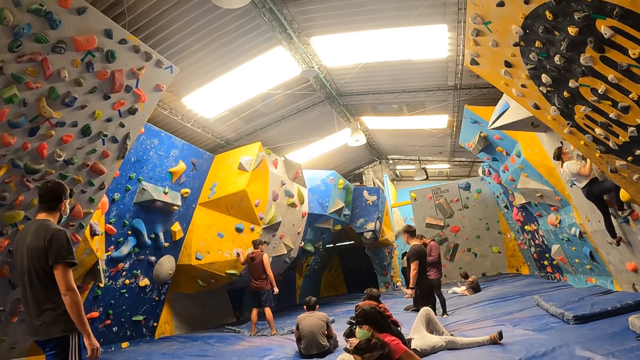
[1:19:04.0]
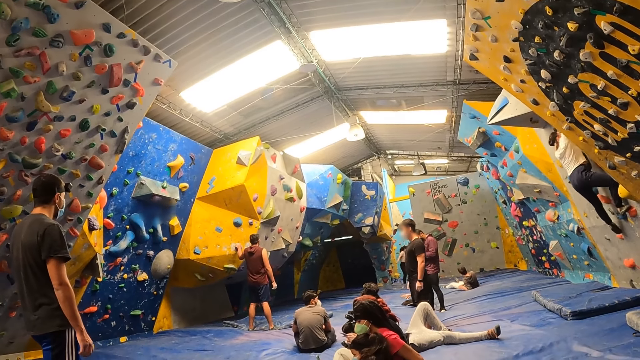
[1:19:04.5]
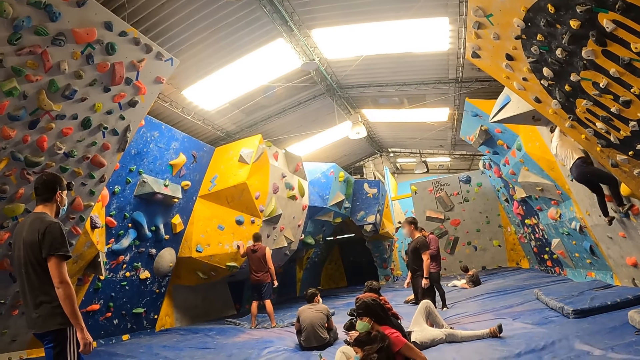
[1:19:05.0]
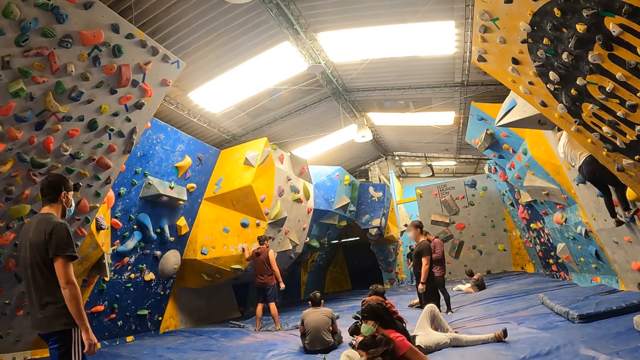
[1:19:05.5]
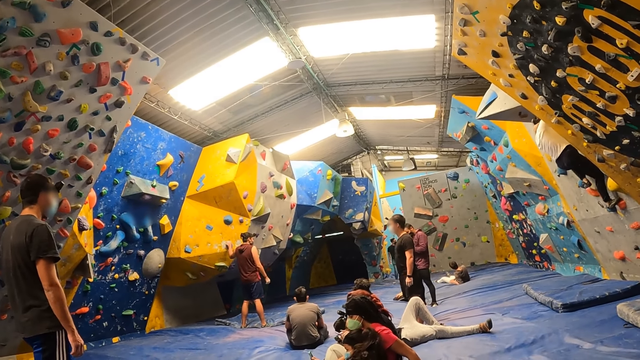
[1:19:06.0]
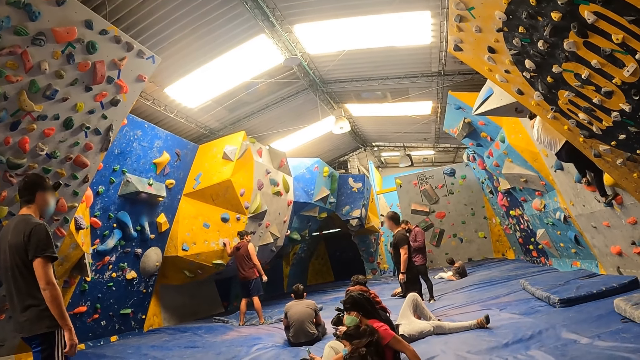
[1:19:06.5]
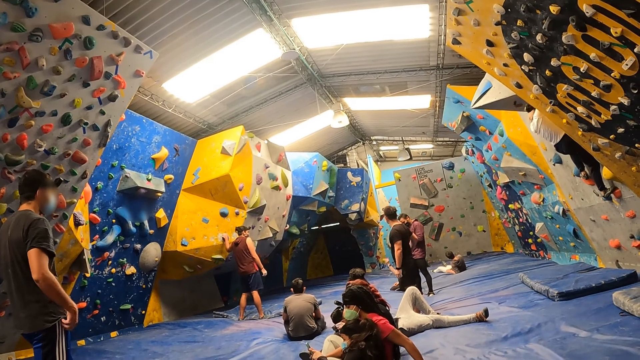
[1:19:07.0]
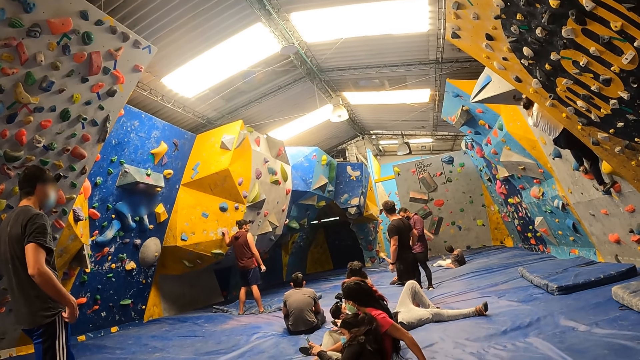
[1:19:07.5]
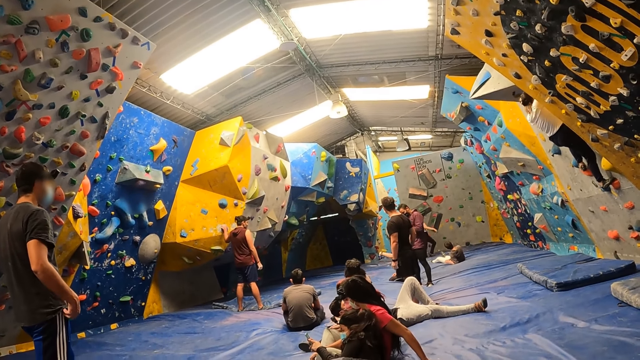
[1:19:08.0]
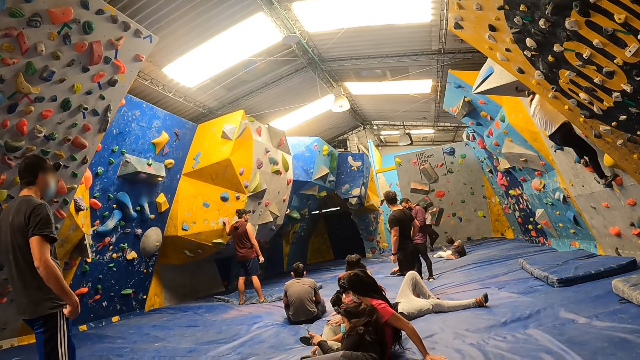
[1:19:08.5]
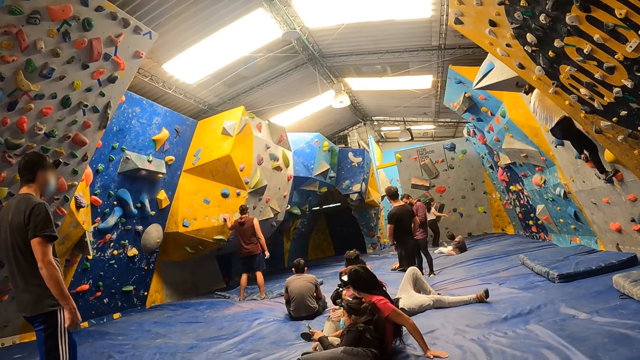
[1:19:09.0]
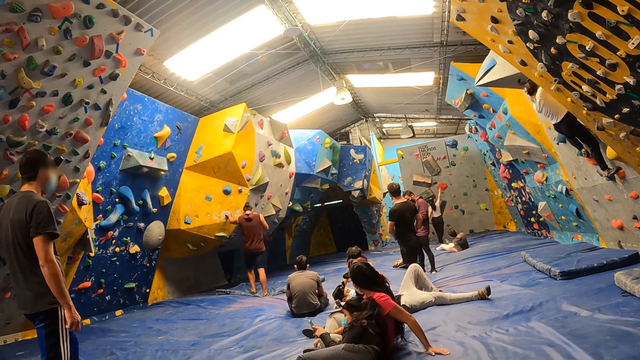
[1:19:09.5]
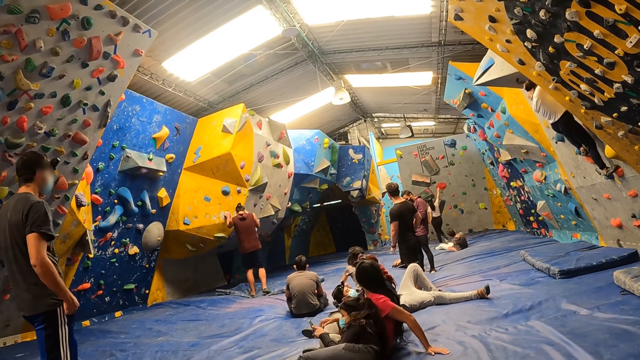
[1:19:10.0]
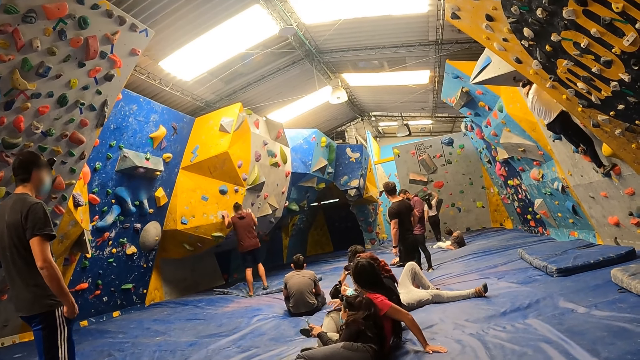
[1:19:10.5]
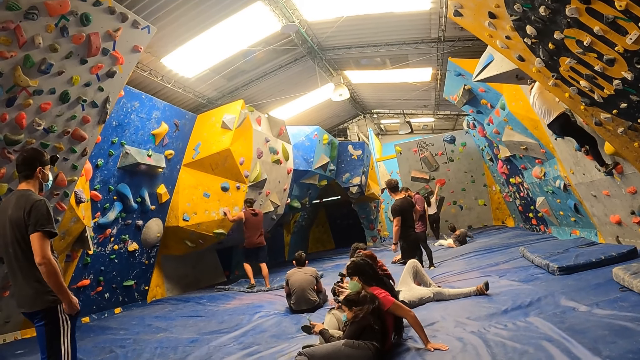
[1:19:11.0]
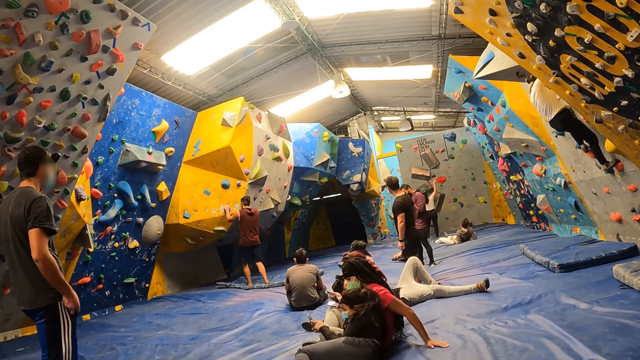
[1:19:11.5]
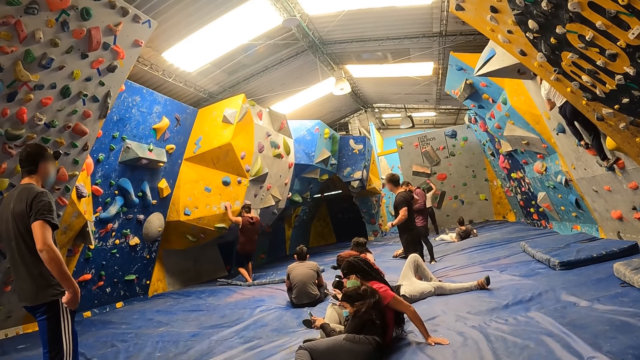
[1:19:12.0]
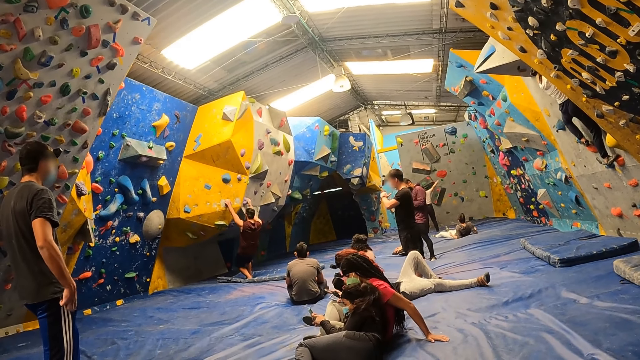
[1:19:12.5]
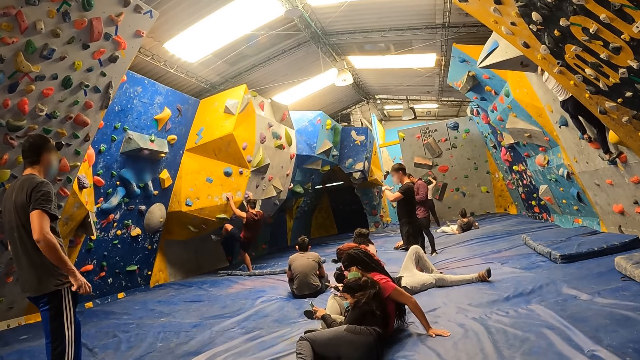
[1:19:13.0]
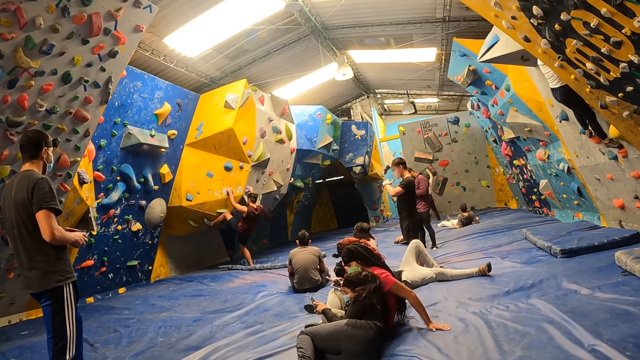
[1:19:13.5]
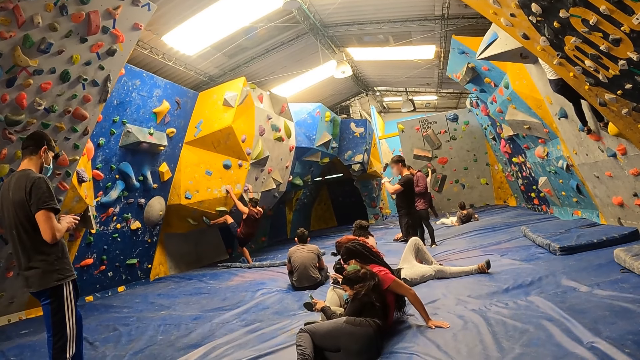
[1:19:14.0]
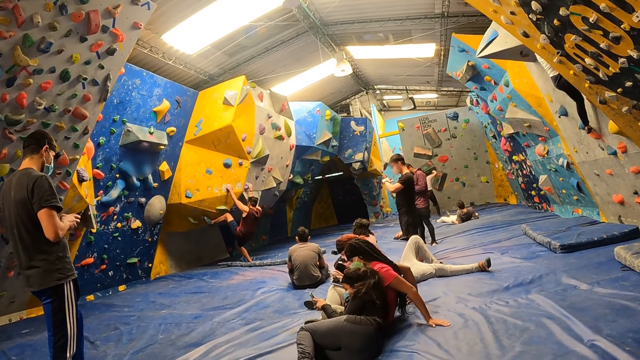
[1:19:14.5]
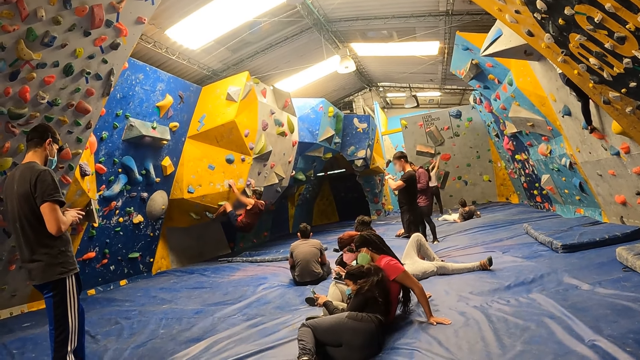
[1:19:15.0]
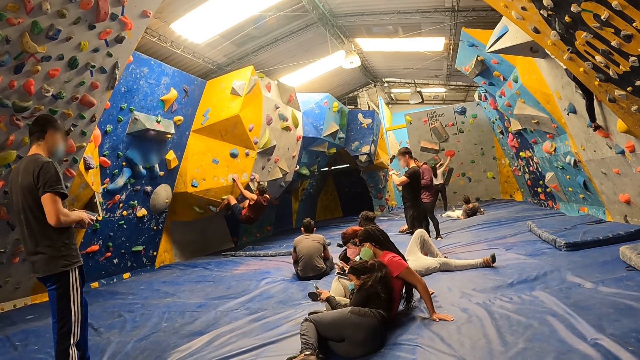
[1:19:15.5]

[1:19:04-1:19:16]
The camera wearer looks around.

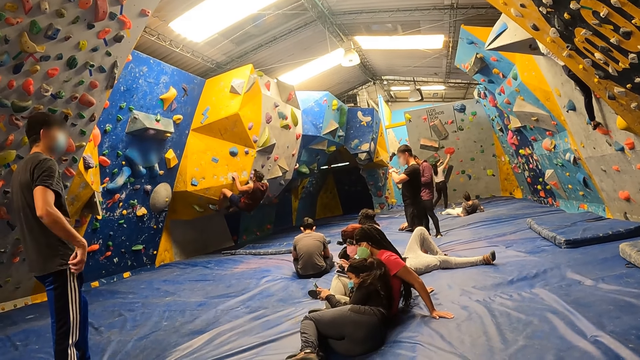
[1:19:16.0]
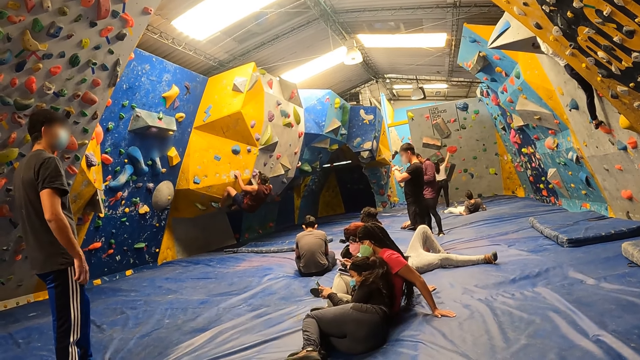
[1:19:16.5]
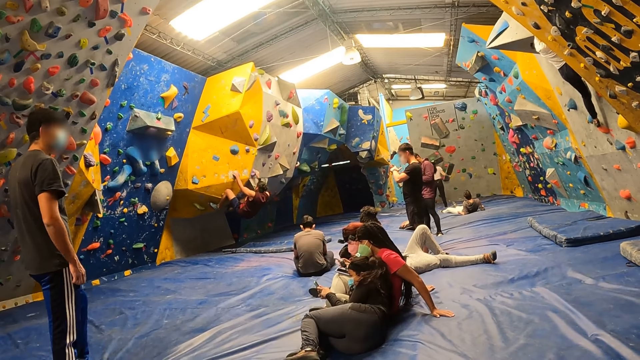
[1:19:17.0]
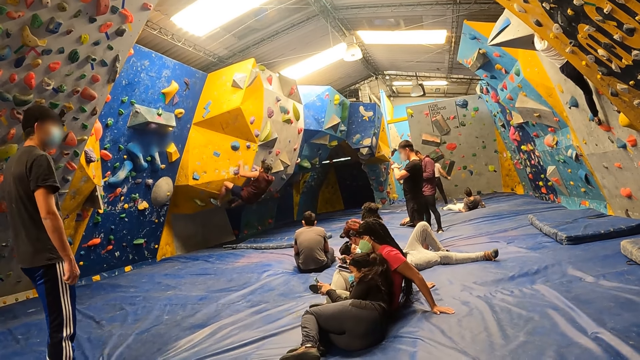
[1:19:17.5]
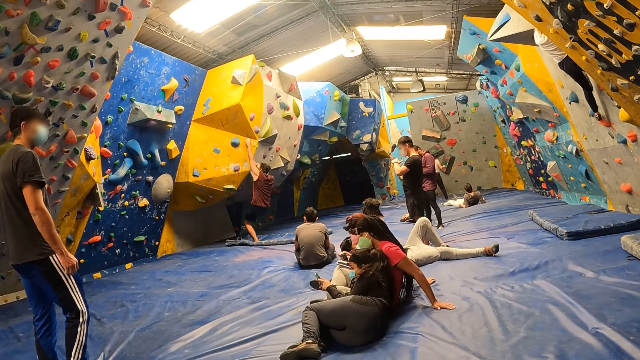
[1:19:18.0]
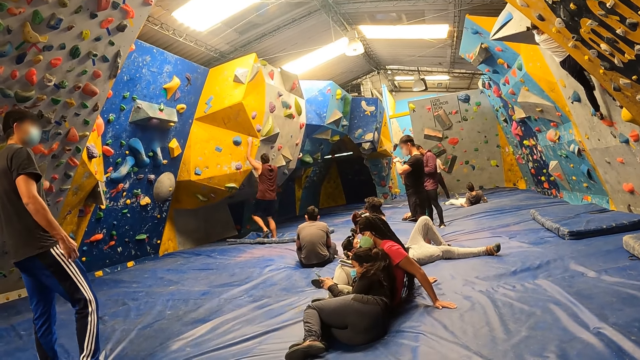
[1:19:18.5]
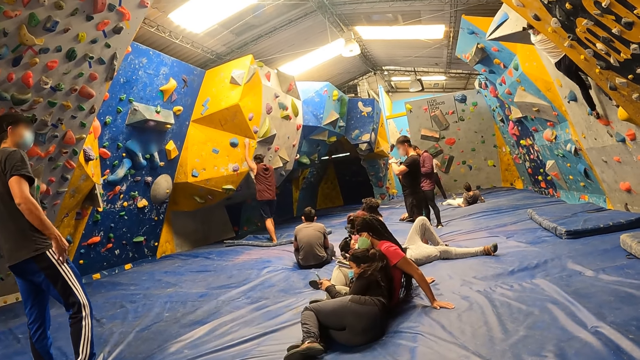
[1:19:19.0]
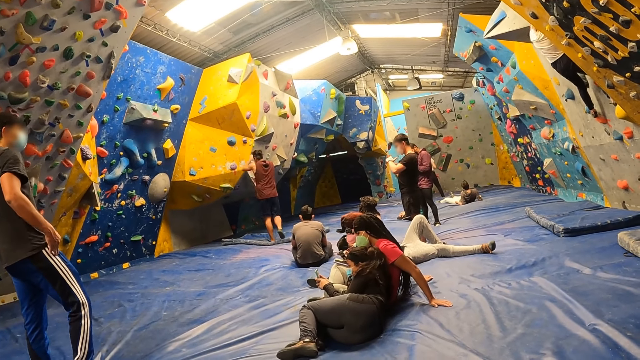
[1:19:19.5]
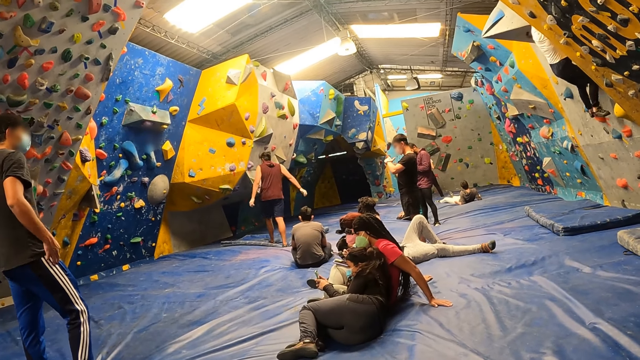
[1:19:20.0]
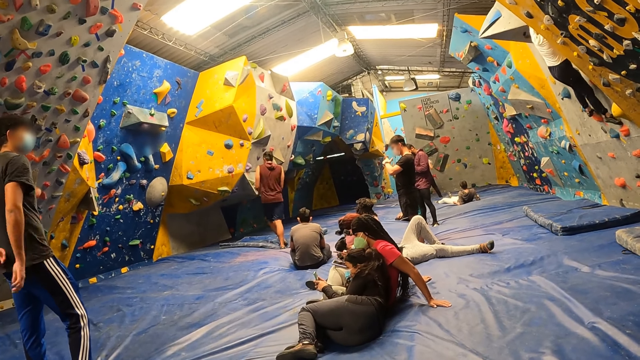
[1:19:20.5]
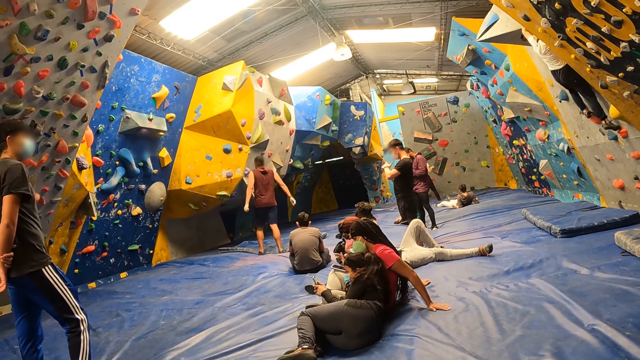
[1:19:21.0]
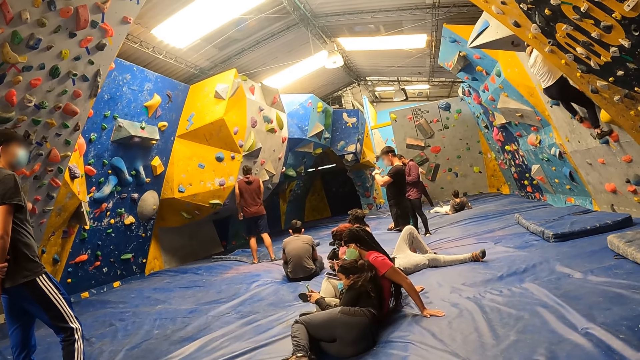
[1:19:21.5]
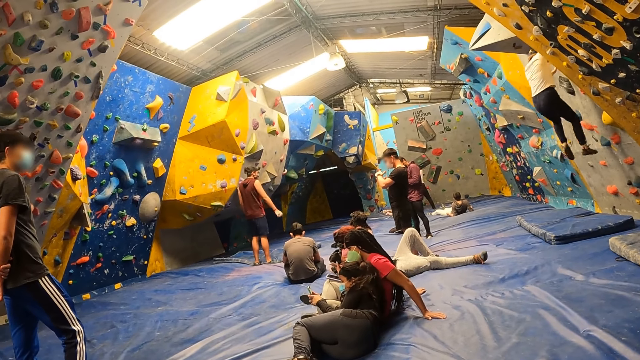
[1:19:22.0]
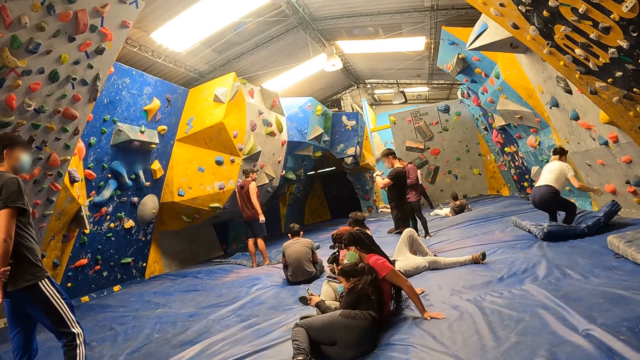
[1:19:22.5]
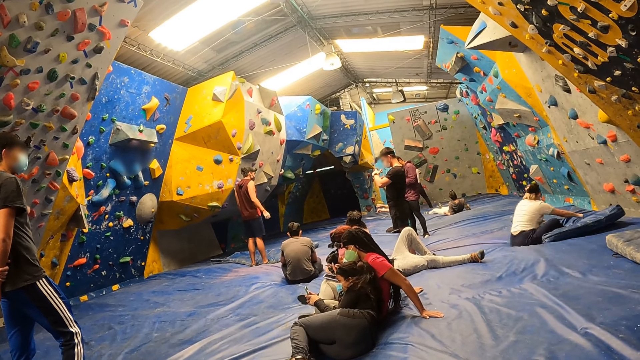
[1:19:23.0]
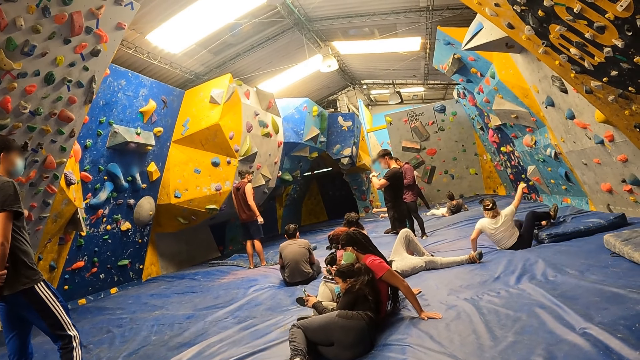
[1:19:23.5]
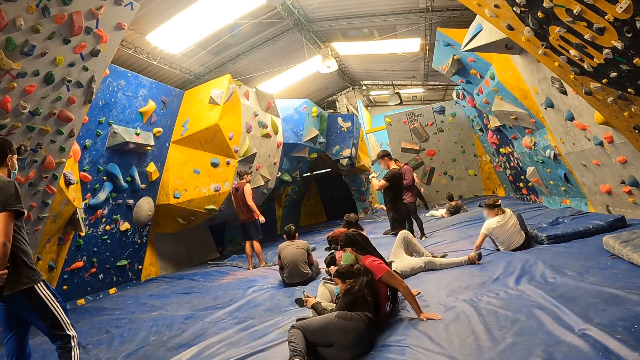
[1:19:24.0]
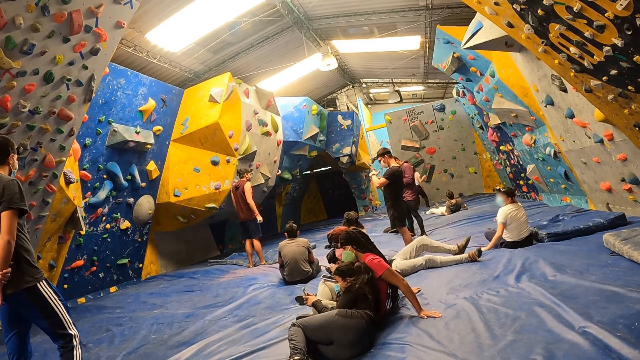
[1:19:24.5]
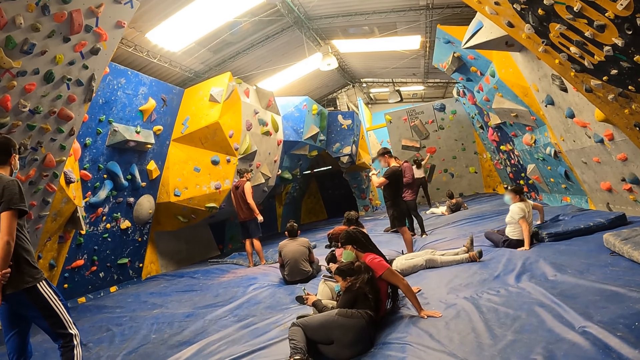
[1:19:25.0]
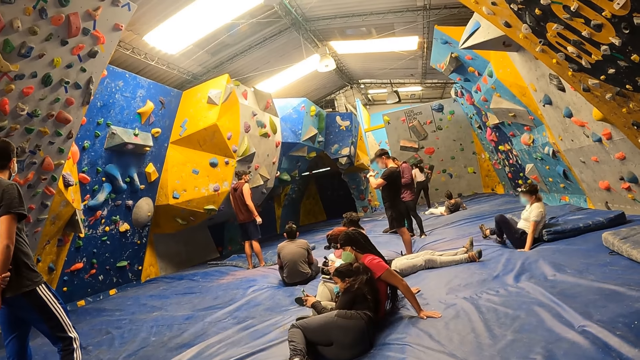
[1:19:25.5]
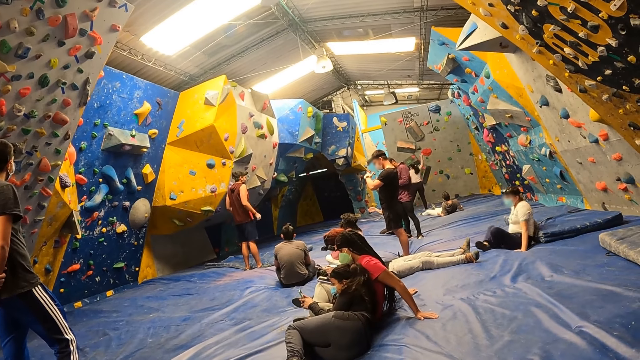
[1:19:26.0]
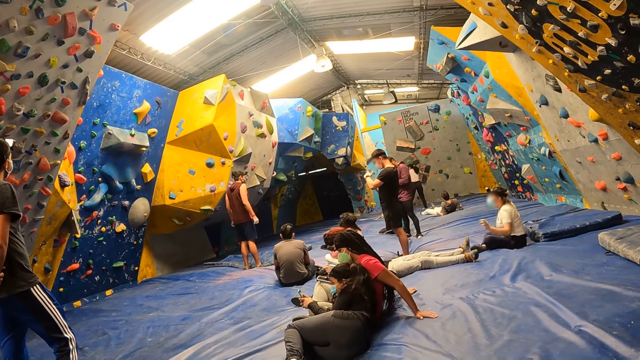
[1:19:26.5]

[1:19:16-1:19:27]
The camera wearer looks around. They look at the activity.
